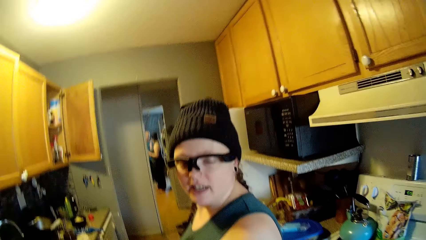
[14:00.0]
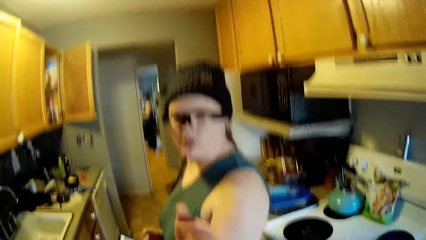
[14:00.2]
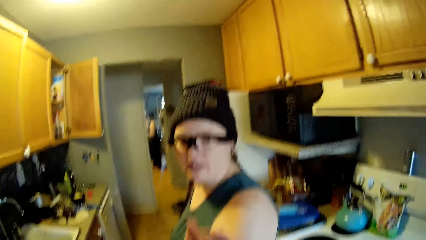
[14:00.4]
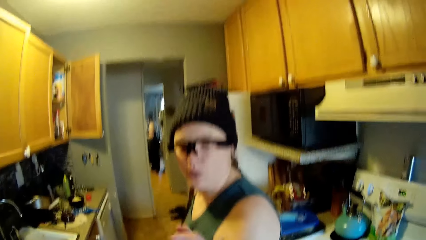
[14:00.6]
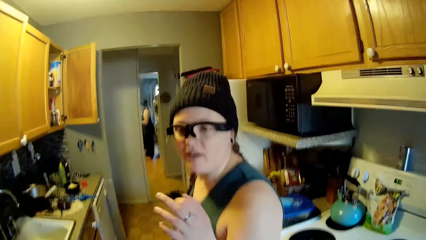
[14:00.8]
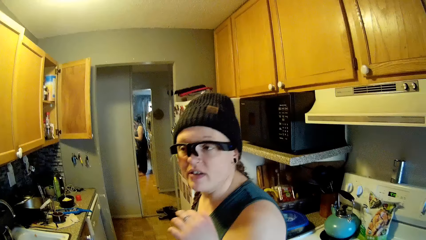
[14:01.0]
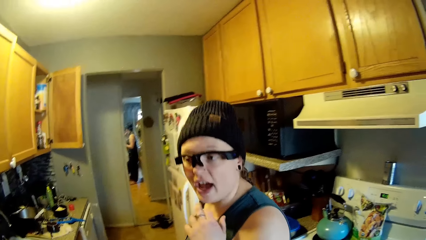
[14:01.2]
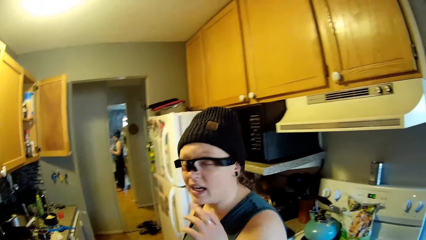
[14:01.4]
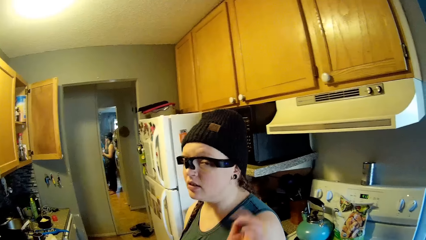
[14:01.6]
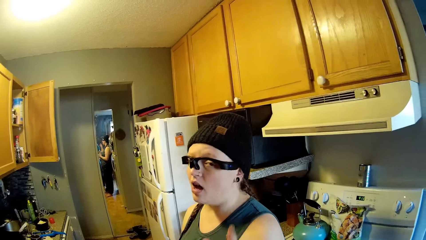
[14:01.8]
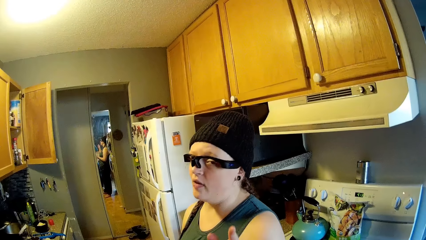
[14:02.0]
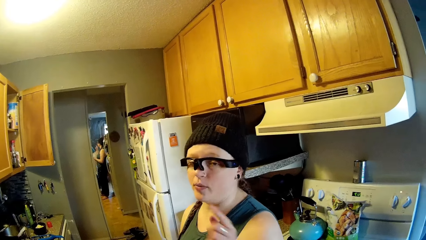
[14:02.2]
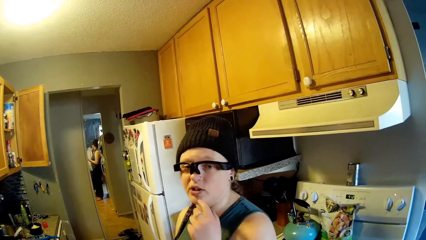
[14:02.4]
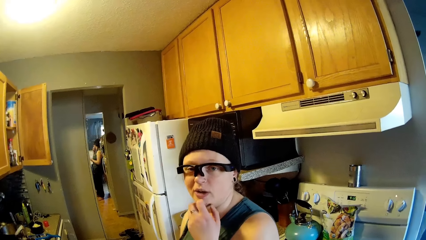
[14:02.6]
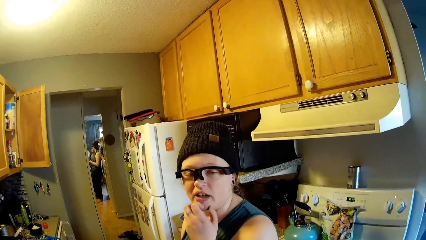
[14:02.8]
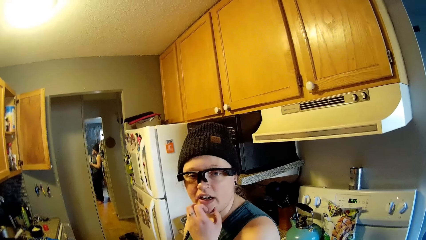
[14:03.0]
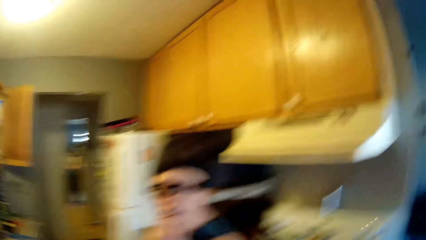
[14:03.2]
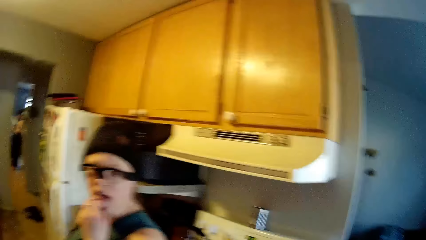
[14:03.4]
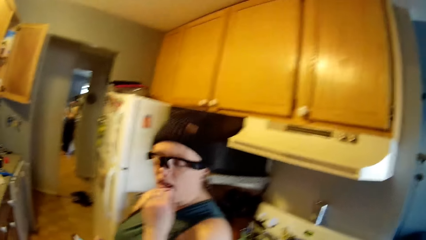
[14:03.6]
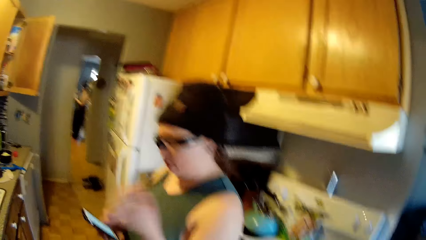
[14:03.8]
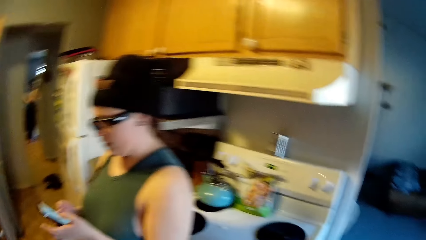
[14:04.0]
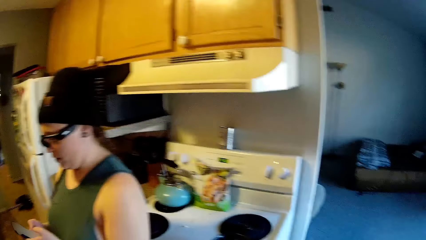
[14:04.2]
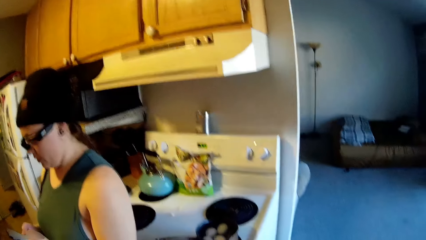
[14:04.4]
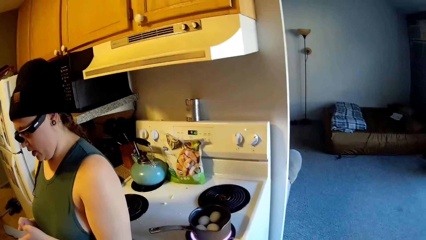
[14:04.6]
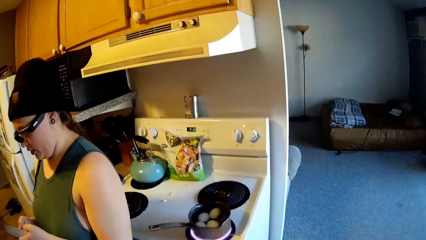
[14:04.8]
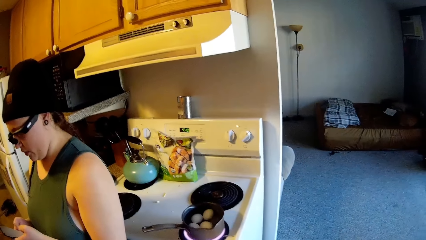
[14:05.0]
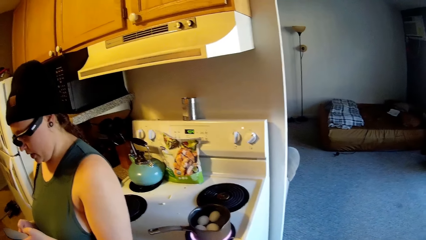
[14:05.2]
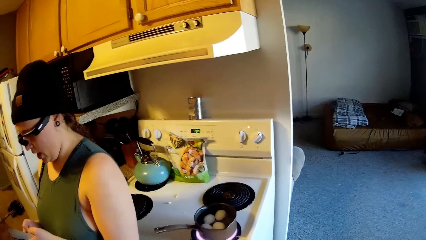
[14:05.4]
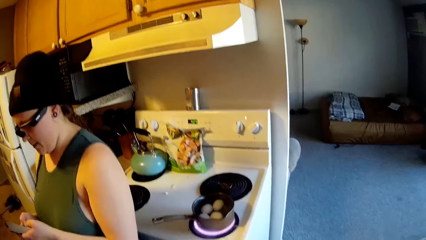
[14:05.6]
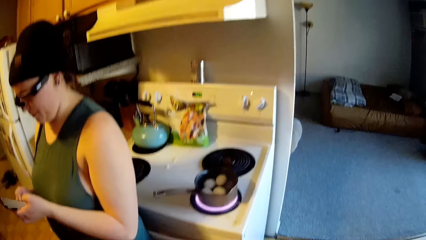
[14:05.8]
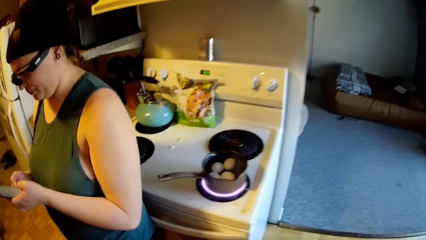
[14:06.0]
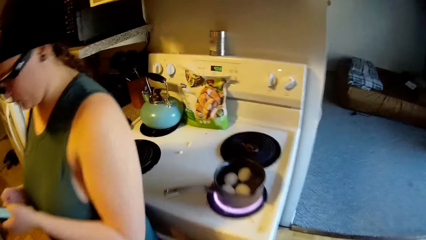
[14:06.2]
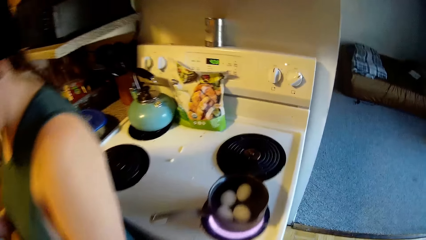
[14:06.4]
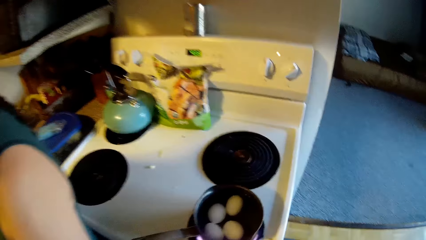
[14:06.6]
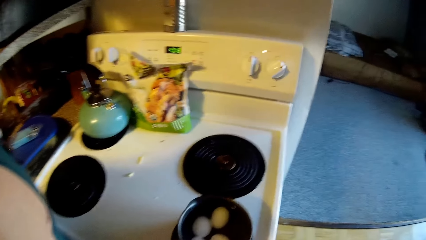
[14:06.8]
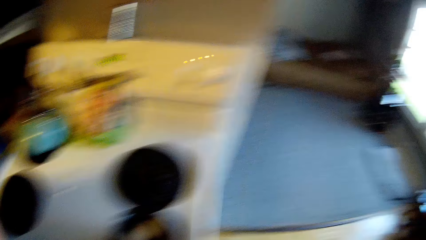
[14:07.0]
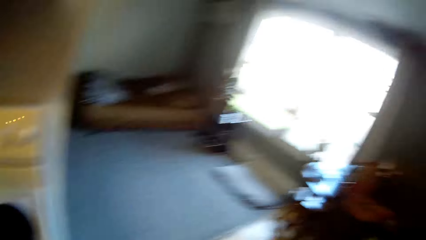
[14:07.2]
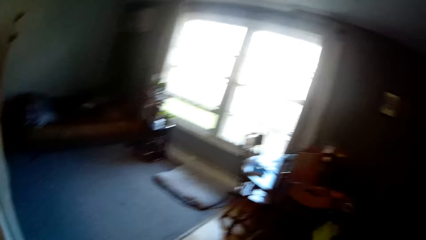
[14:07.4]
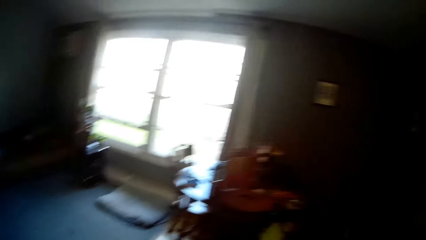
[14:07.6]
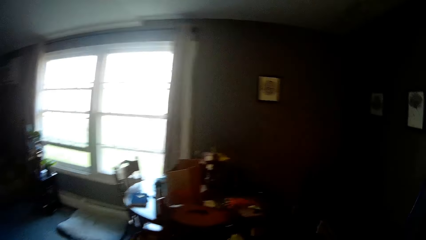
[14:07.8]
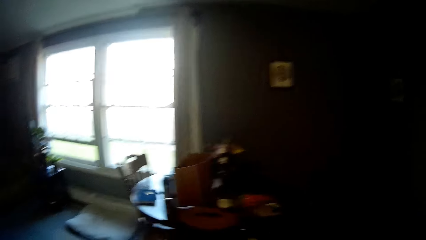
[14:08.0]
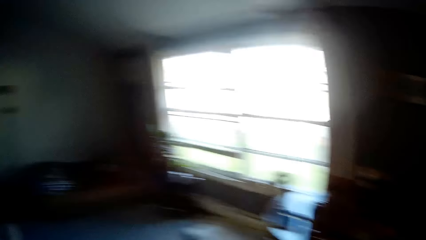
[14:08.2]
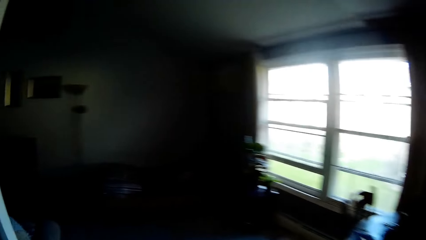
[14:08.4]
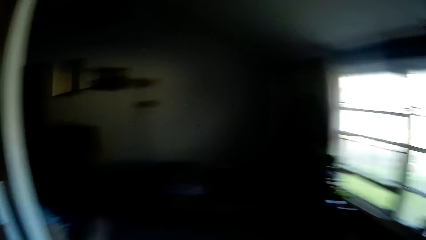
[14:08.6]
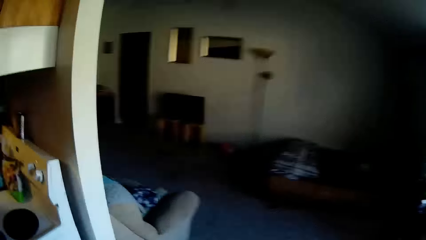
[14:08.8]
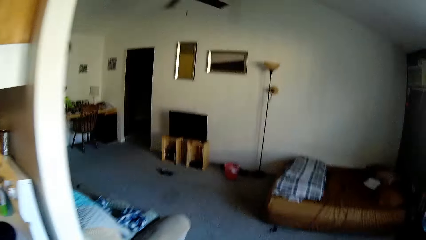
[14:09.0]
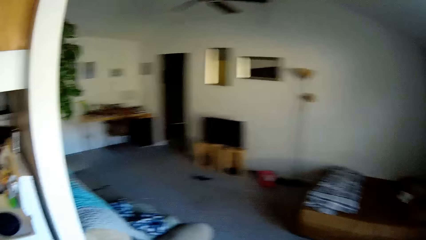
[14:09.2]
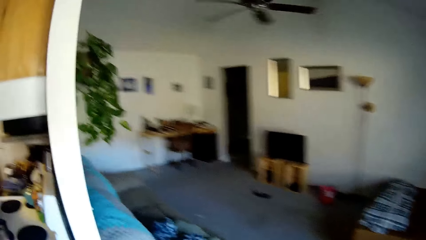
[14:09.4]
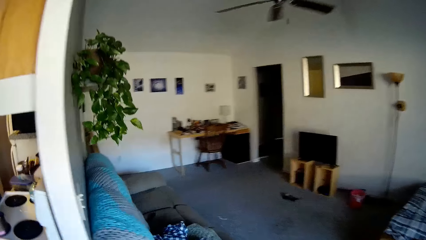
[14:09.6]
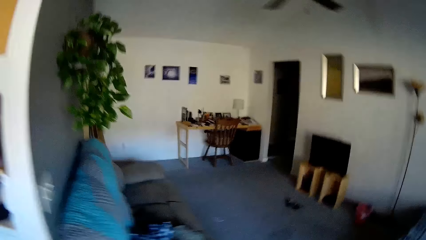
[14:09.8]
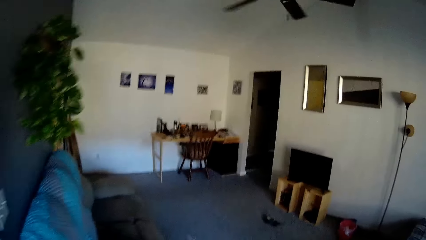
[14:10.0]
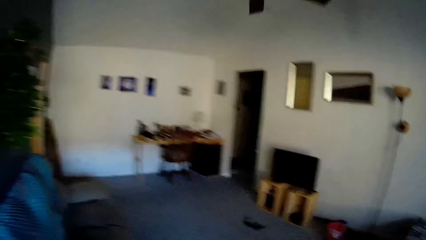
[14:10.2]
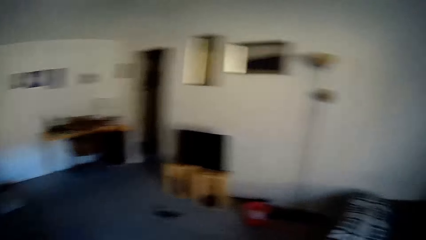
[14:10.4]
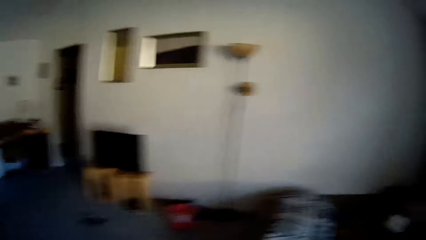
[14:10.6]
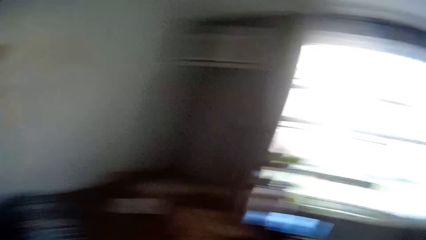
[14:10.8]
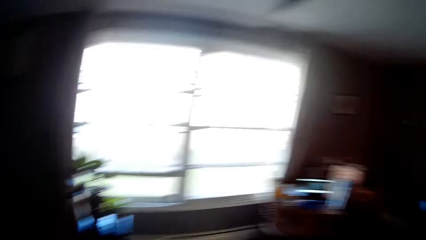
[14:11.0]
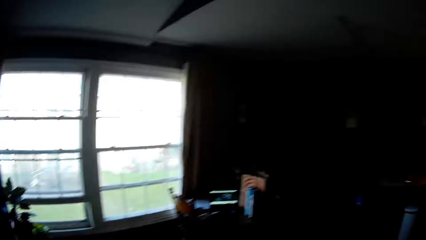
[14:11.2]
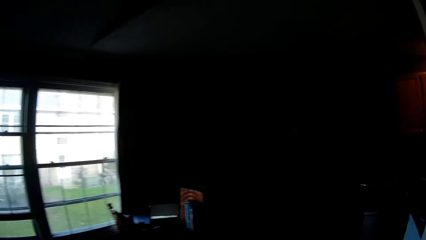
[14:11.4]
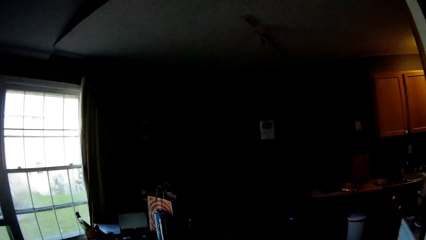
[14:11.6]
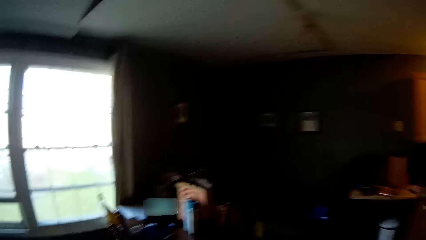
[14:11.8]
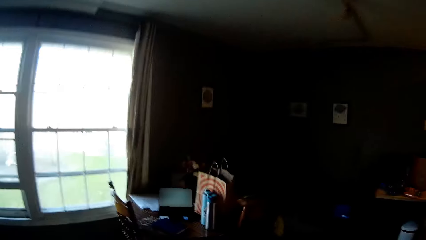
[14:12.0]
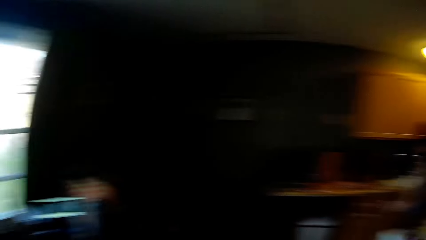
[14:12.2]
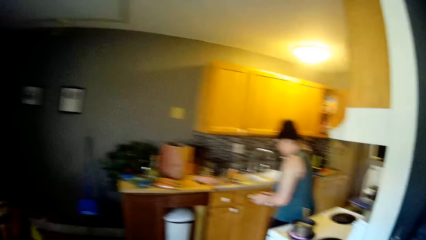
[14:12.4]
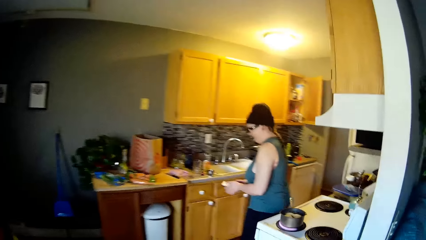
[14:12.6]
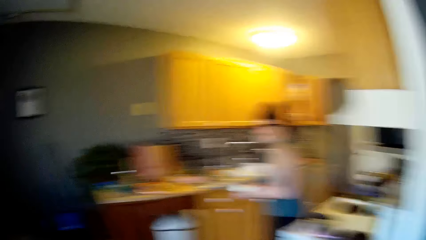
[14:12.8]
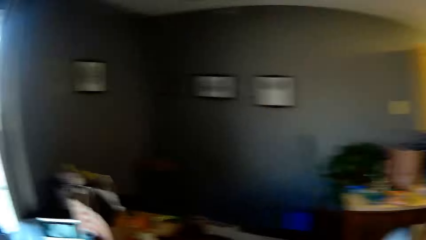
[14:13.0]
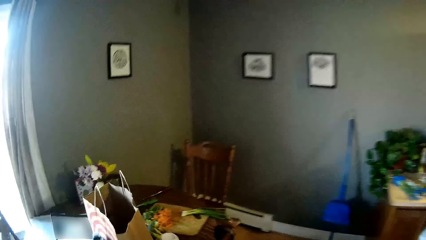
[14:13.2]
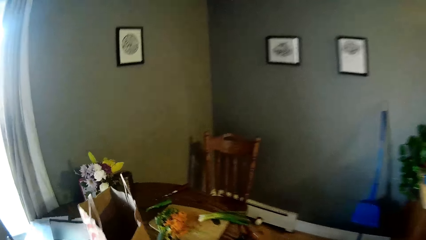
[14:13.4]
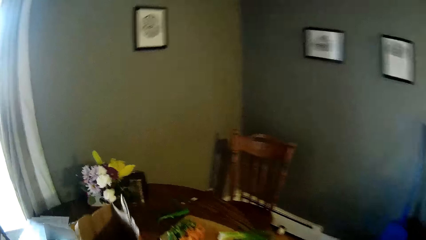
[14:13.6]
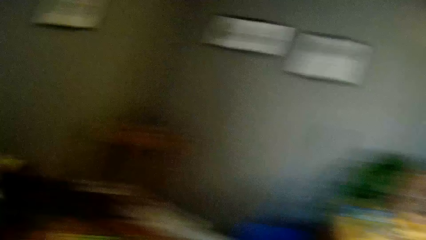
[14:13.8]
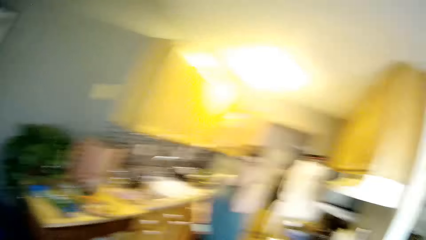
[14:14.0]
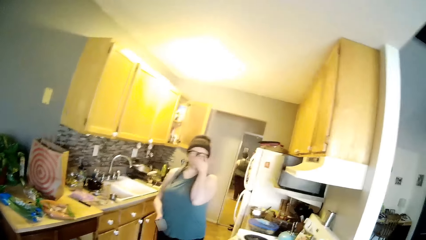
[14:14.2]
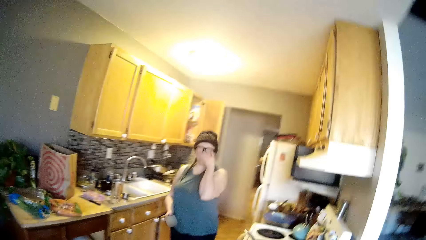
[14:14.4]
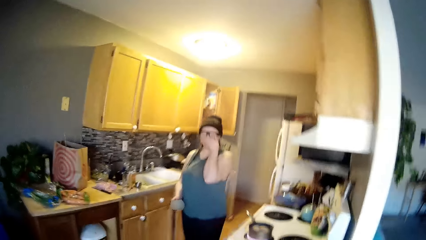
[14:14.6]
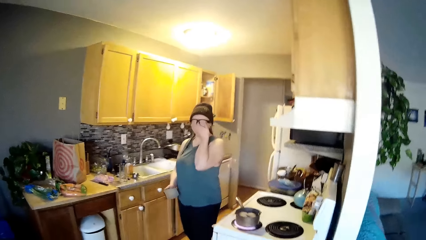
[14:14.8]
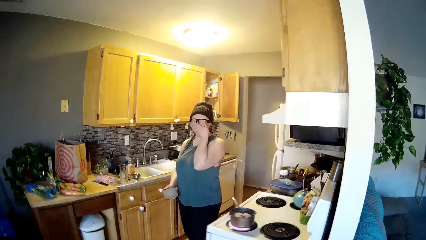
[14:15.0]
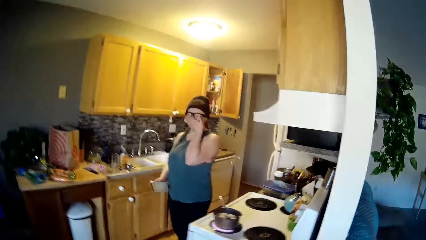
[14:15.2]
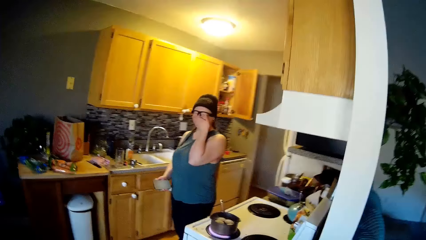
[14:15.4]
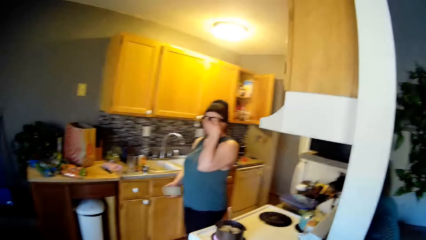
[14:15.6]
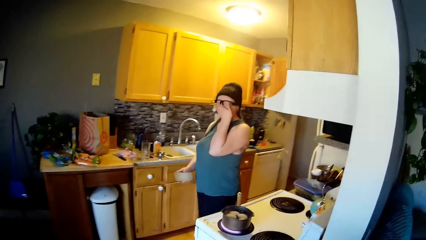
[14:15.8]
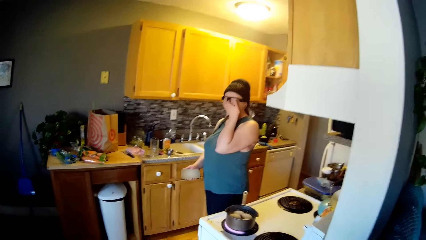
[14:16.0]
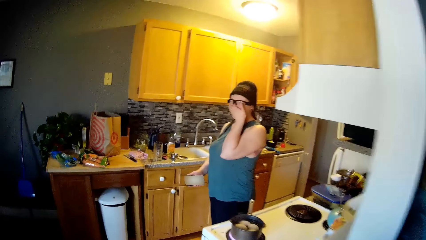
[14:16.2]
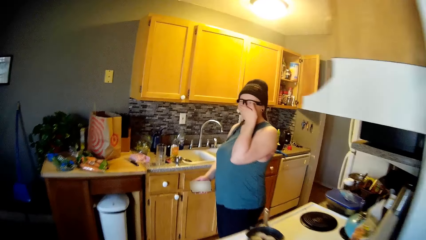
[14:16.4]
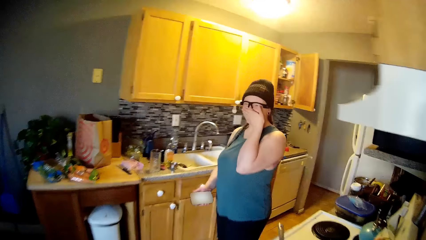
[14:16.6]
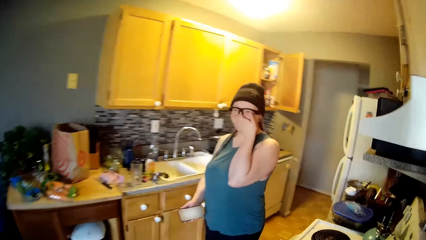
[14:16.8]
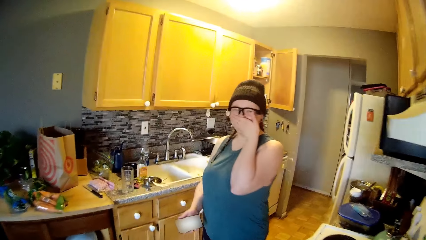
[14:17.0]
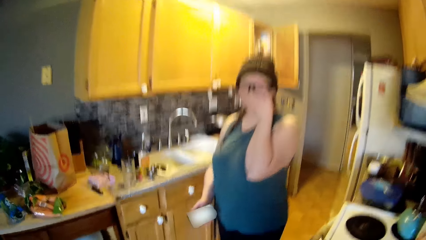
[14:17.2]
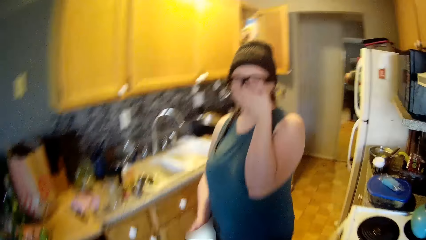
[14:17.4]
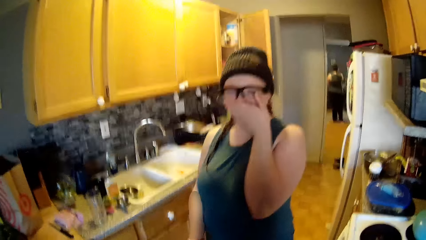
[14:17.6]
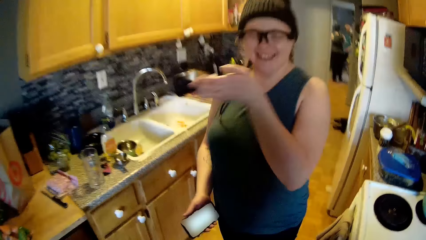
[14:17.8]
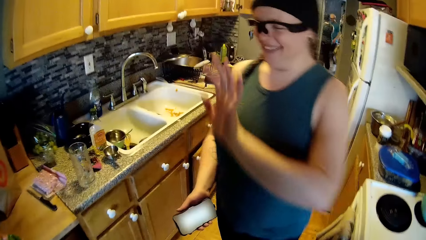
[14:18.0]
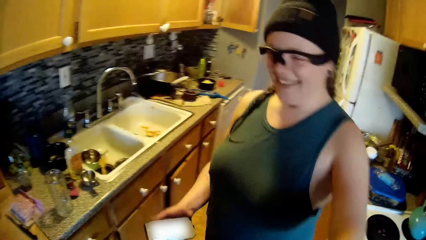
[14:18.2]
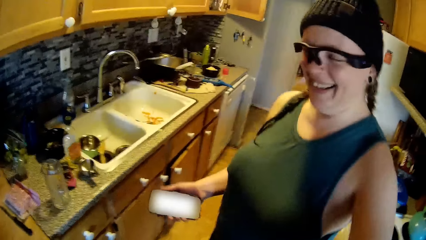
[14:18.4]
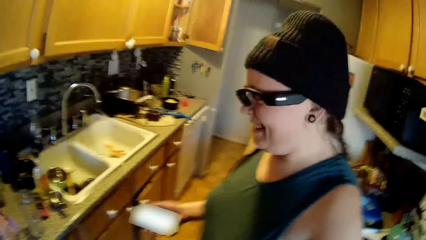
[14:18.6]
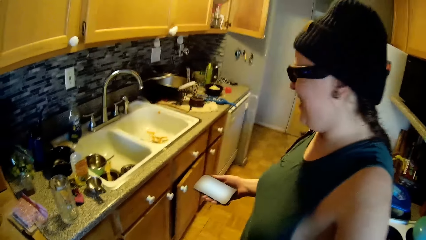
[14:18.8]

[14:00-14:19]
The woman operates the phone with both hands. The camera wearer walks around the house. They step into a room. They step into the kitchen.
